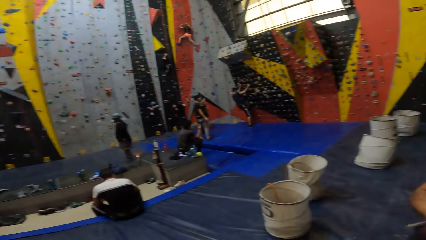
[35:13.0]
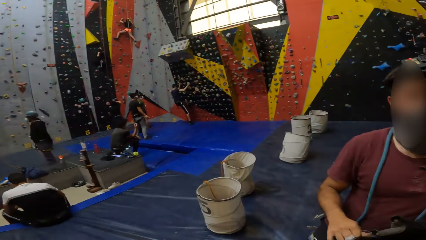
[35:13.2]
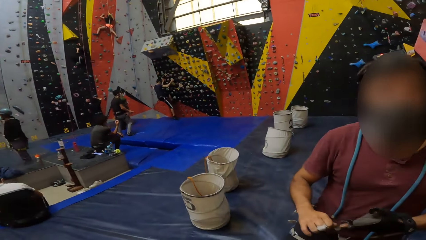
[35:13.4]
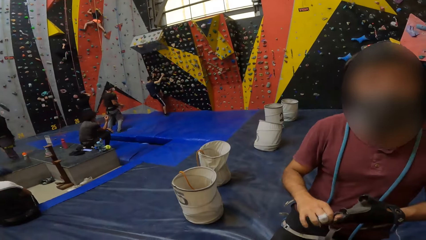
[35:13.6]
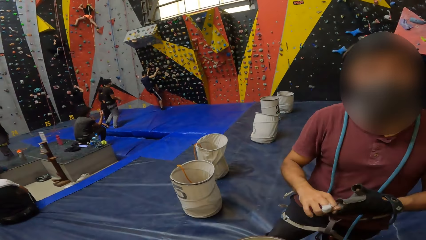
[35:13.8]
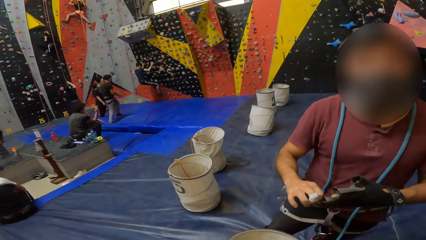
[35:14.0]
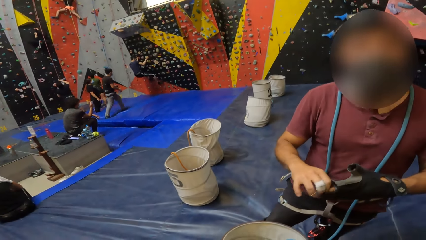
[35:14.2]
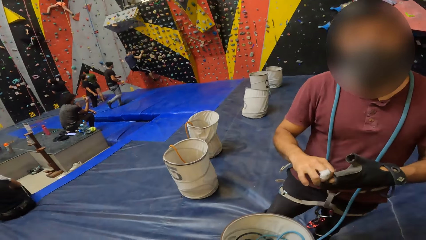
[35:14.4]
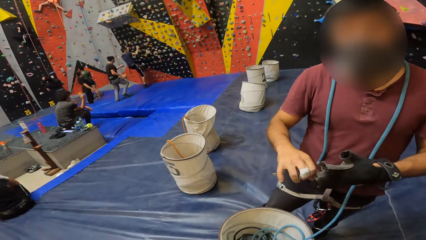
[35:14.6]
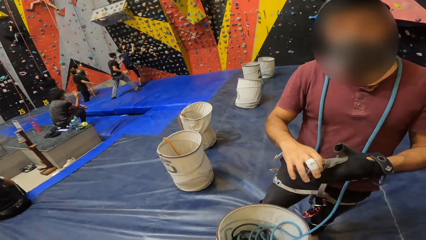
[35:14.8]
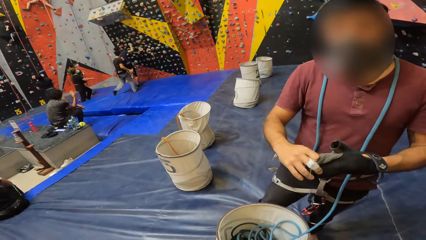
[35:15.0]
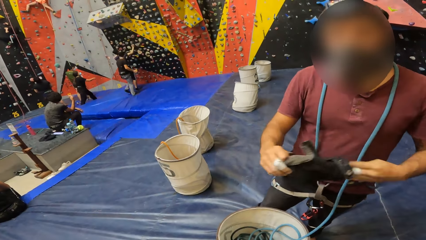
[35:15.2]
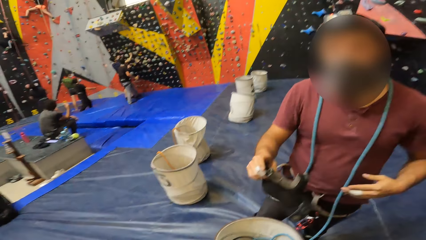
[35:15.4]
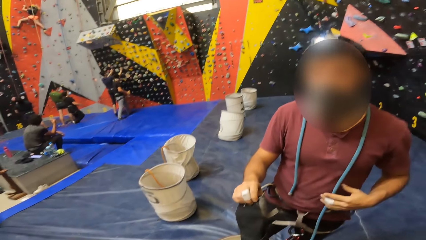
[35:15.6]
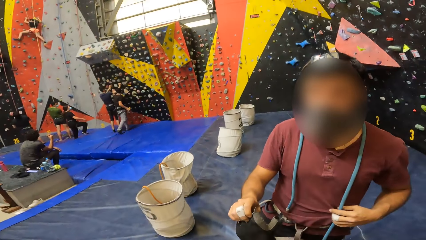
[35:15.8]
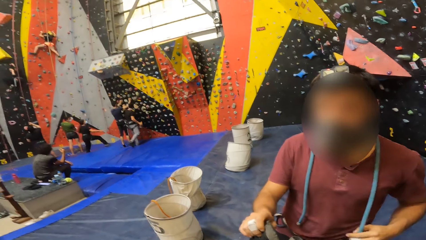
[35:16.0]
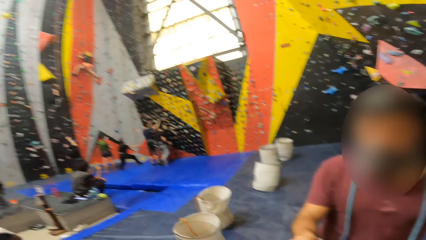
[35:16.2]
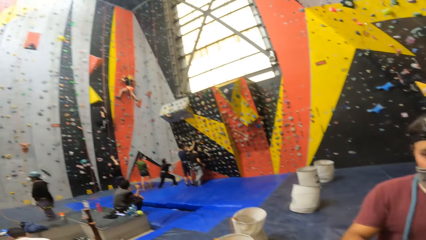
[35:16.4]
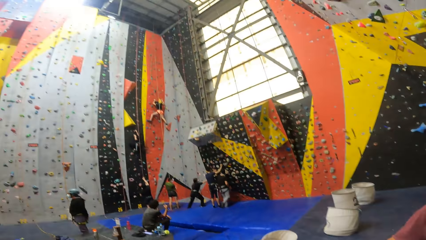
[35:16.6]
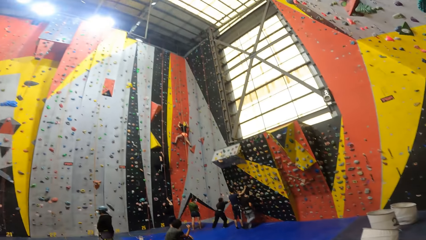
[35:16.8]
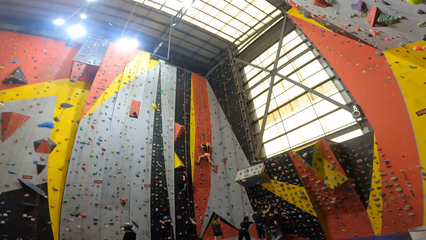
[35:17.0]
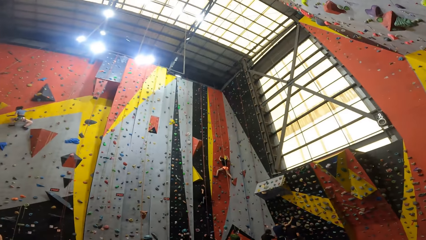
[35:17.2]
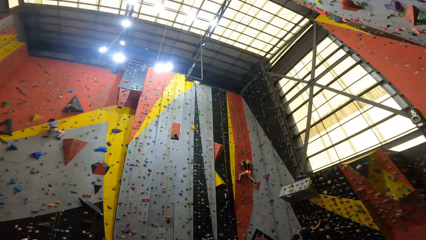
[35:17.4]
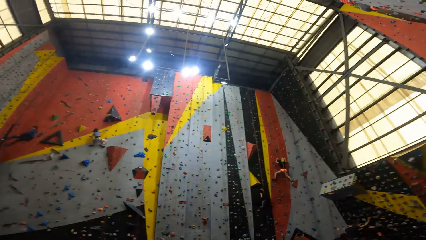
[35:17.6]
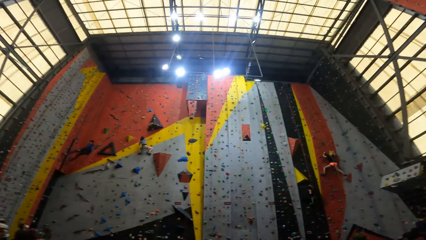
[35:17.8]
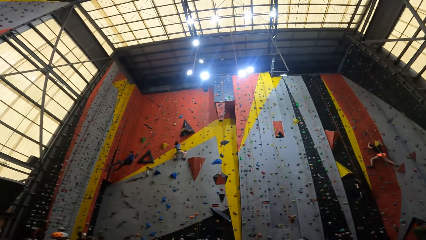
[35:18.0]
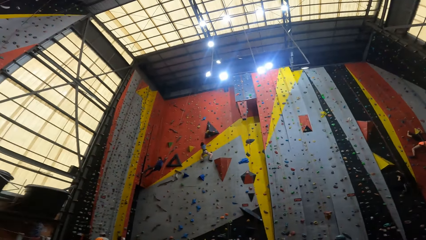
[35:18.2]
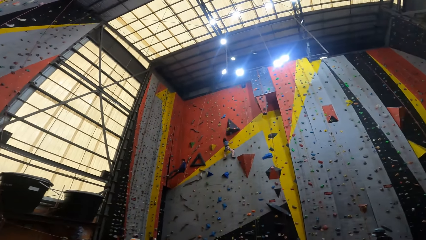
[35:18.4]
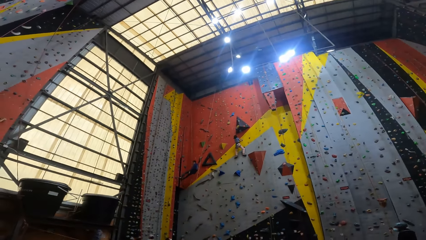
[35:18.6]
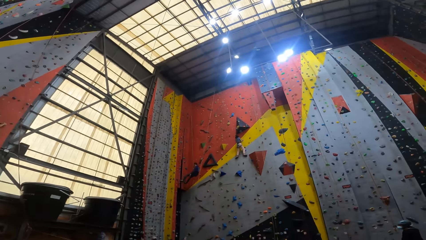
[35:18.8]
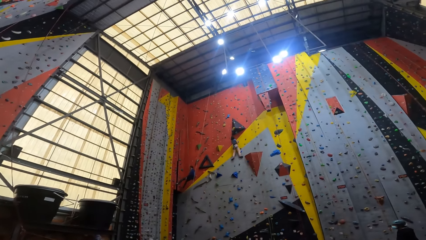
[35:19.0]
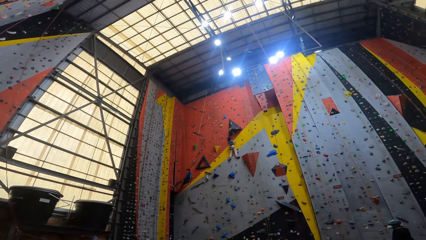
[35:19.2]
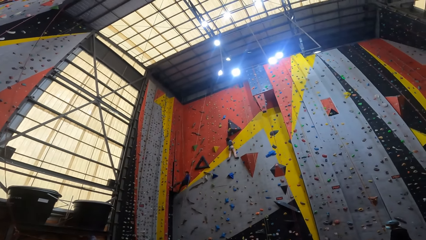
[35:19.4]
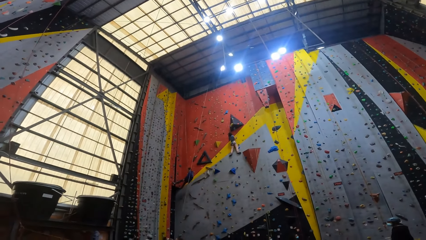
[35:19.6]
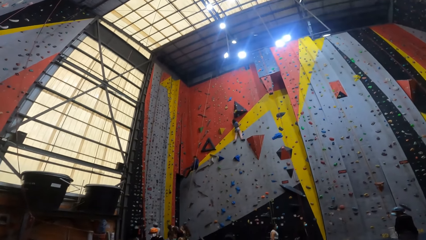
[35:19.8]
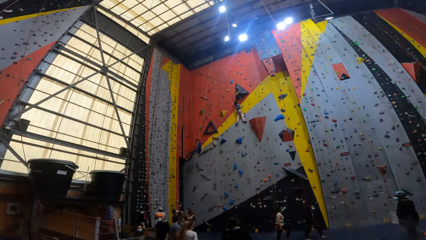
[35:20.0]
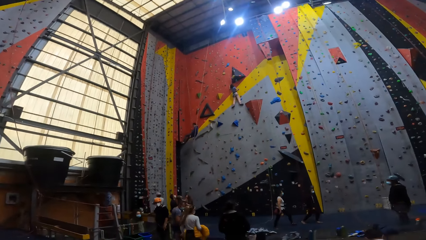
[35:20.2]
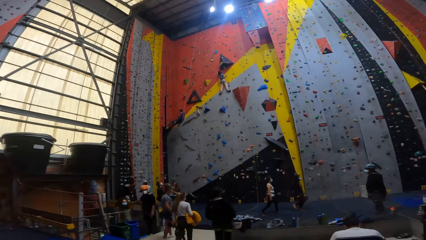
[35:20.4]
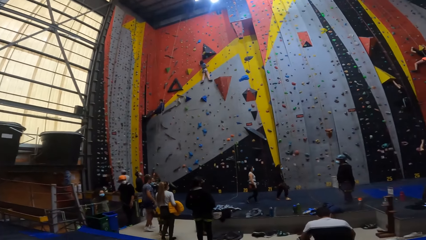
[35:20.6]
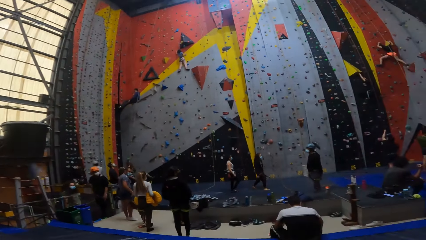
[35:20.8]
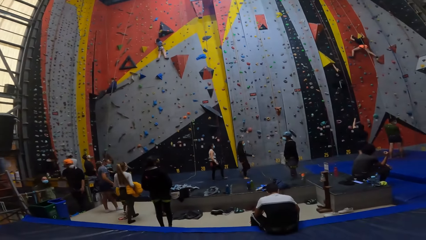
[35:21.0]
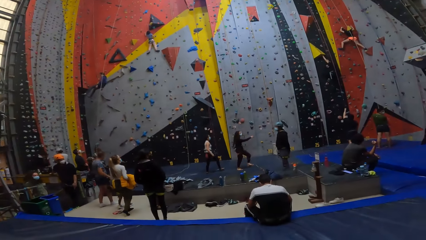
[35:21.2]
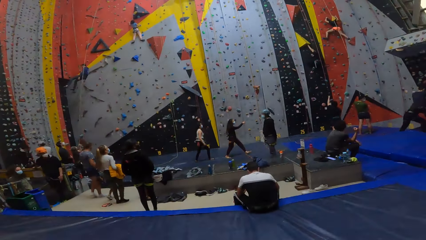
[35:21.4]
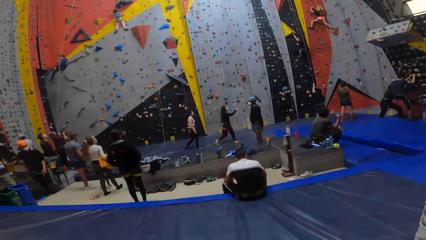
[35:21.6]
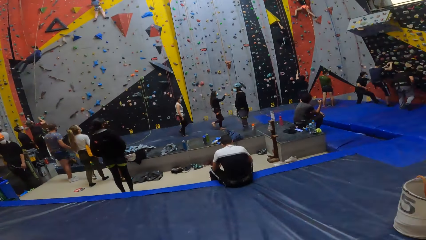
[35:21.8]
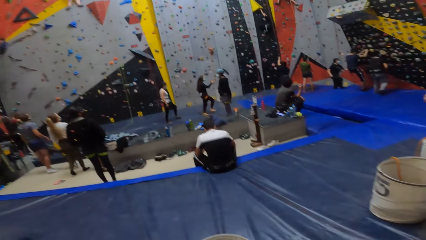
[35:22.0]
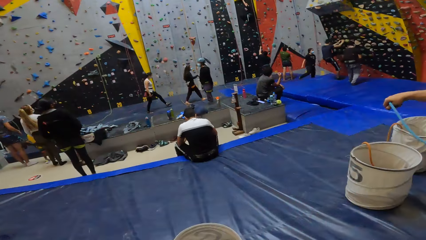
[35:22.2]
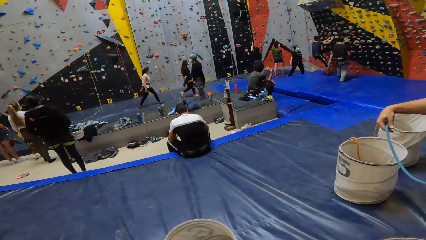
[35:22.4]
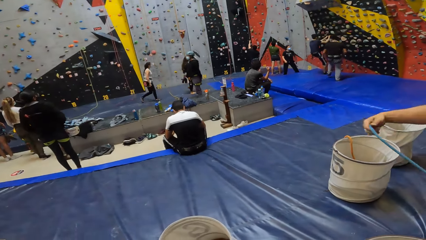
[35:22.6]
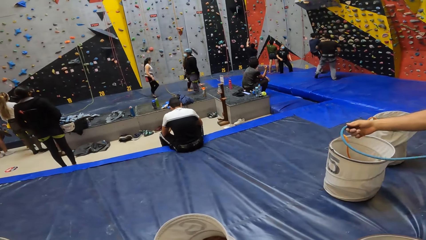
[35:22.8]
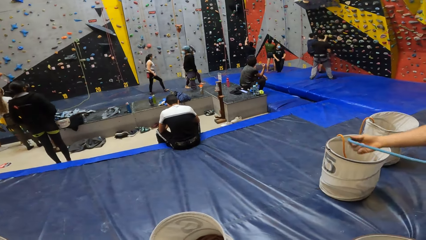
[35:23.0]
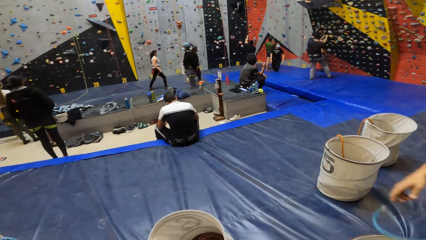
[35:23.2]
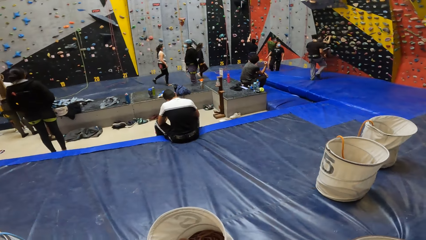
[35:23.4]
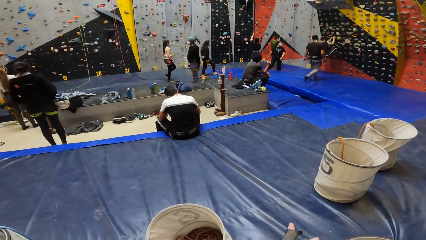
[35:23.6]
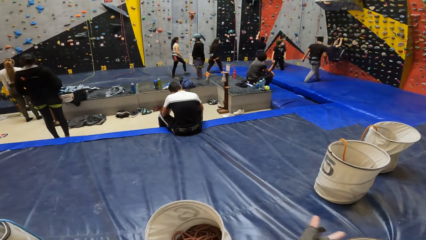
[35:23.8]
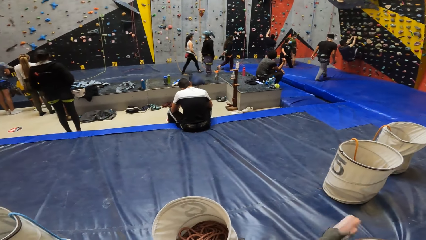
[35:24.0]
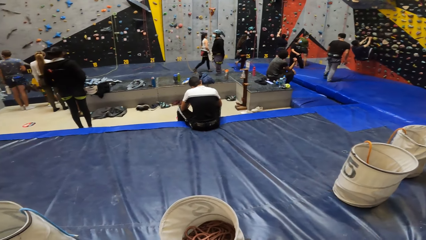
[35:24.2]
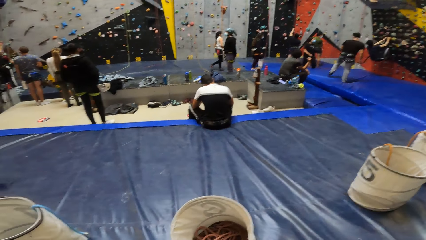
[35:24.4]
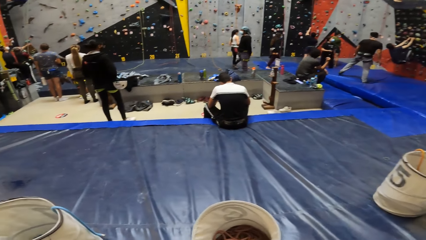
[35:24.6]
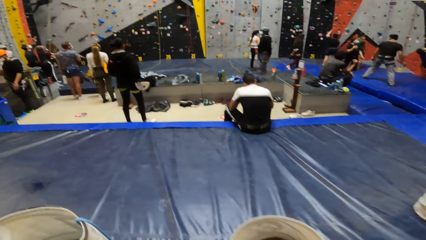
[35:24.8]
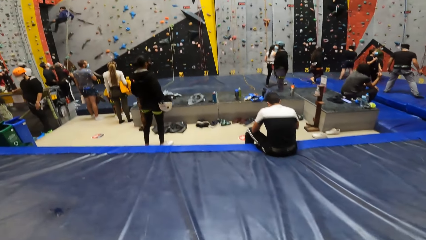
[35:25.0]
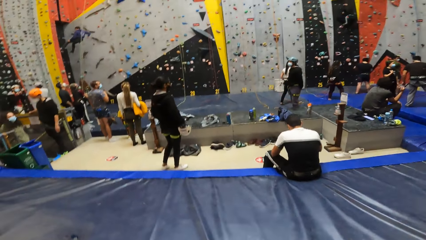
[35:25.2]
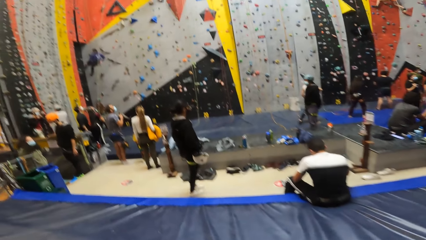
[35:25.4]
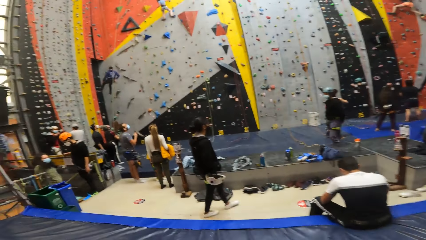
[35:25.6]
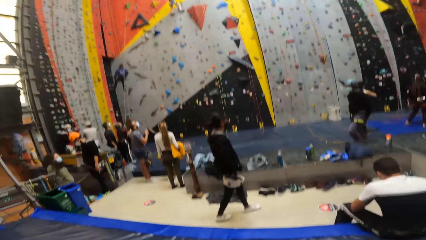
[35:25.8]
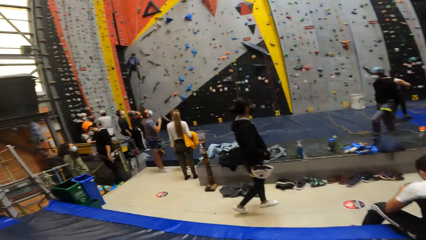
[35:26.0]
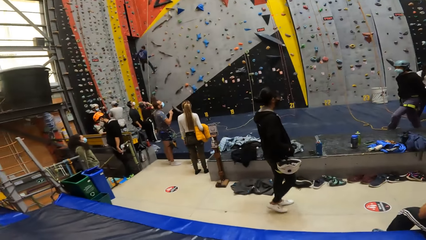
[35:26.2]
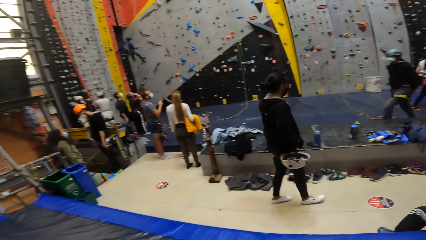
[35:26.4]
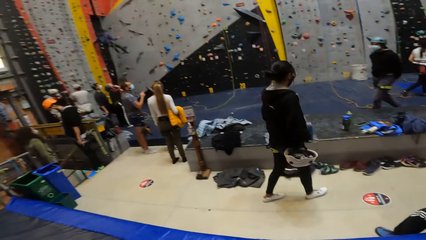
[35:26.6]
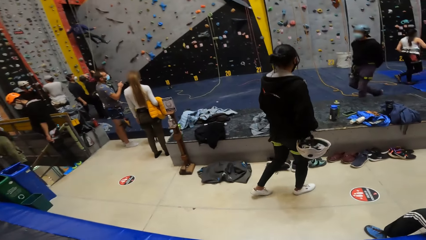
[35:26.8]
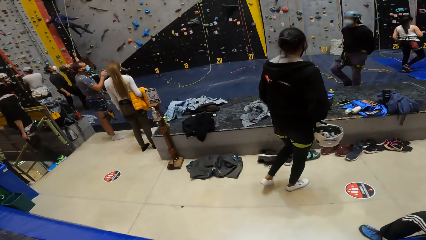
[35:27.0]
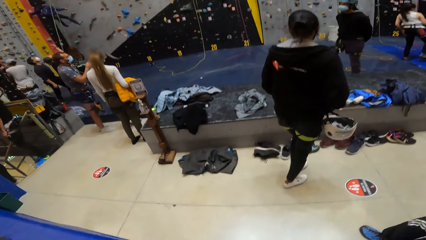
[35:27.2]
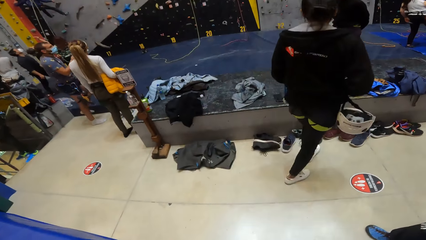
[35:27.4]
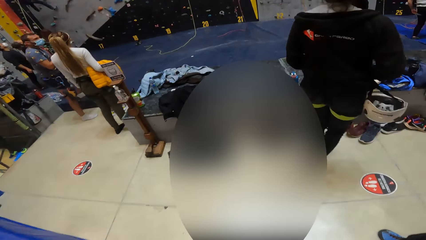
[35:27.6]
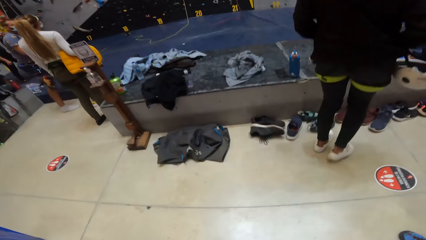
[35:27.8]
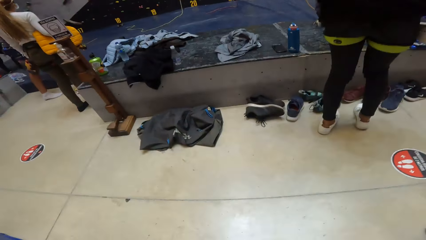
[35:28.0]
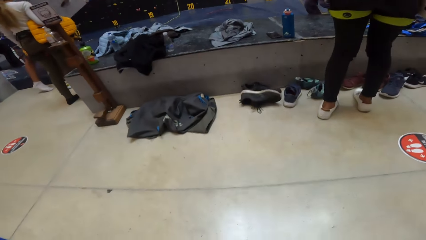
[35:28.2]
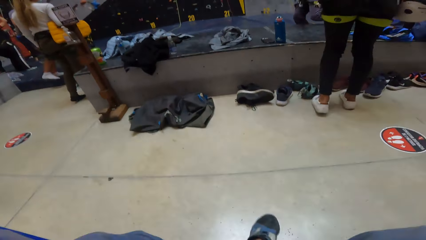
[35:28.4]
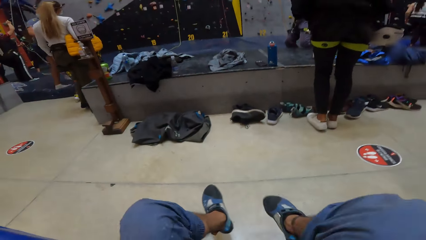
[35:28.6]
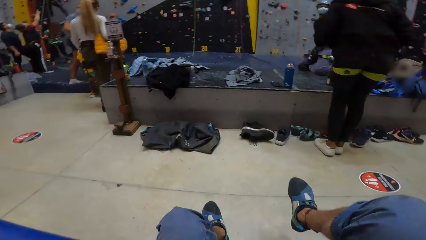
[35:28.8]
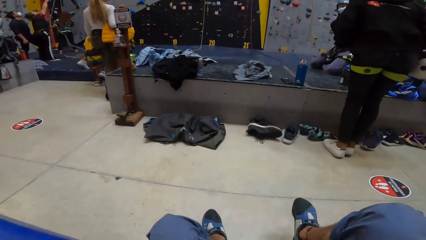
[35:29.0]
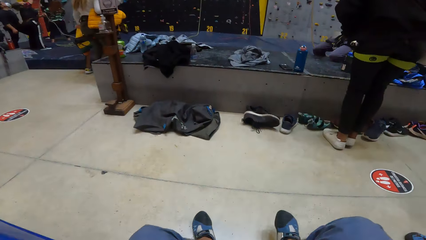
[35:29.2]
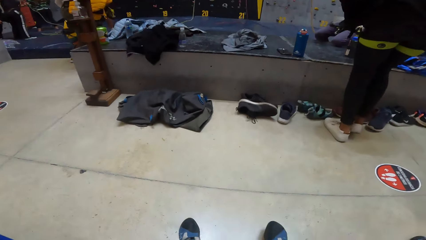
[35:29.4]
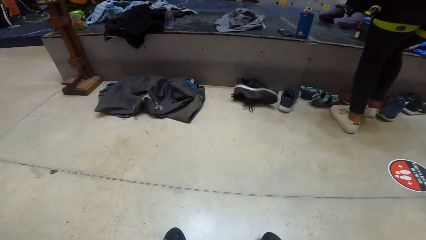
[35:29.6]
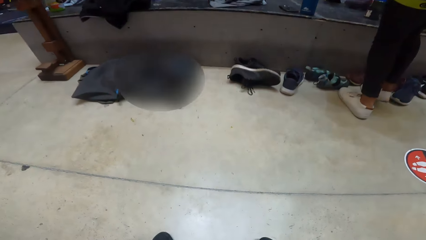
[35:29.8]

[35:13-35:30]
The camera wearer looks at the man. The man removes the gloves. The camera wearer looks around. They spread the rope. They walk towards the center of the climb wall room. They sit at the climb wall floor.
